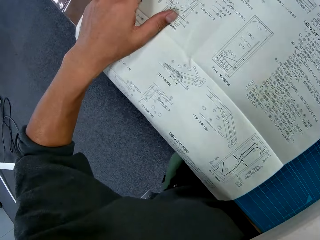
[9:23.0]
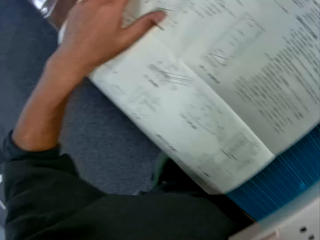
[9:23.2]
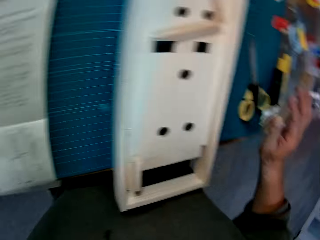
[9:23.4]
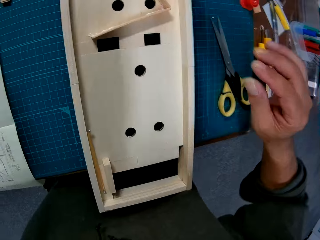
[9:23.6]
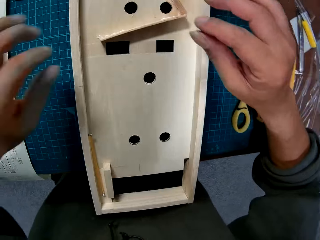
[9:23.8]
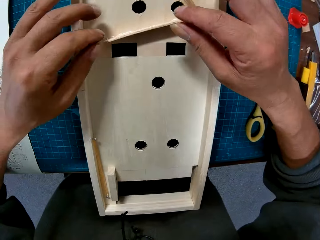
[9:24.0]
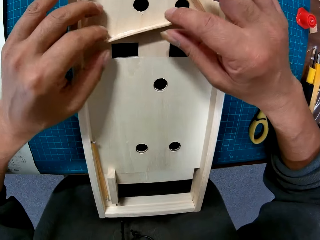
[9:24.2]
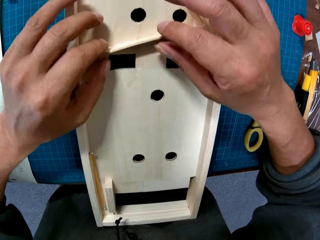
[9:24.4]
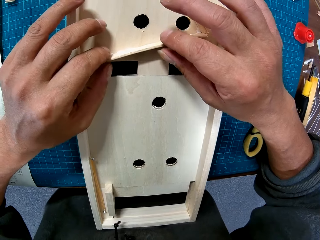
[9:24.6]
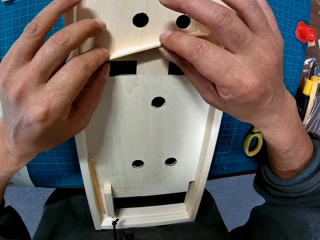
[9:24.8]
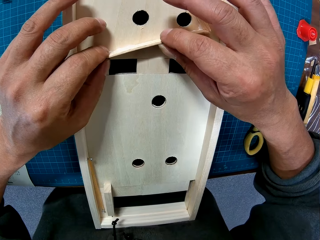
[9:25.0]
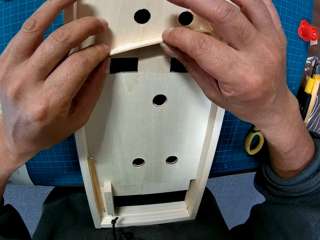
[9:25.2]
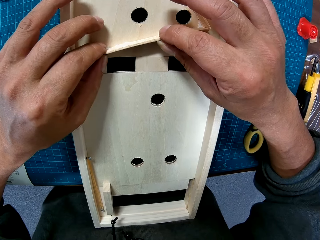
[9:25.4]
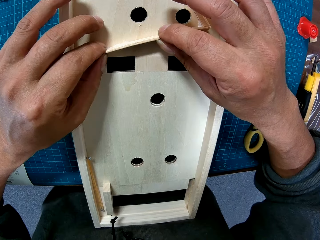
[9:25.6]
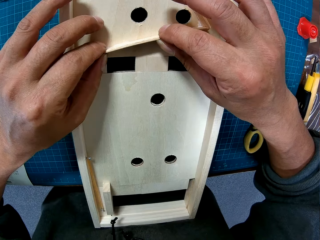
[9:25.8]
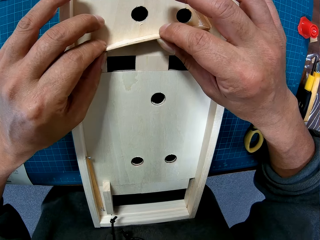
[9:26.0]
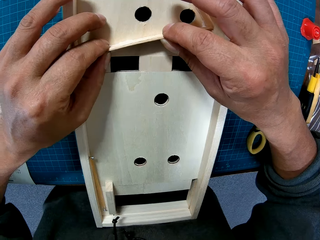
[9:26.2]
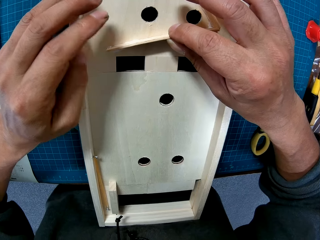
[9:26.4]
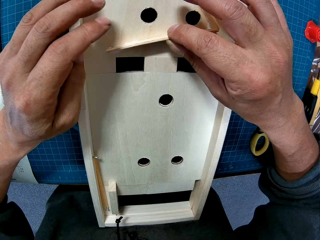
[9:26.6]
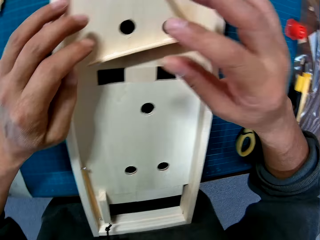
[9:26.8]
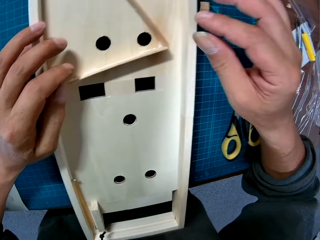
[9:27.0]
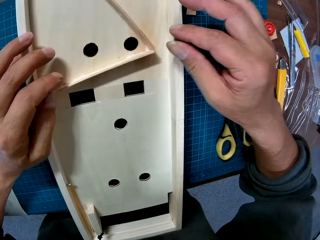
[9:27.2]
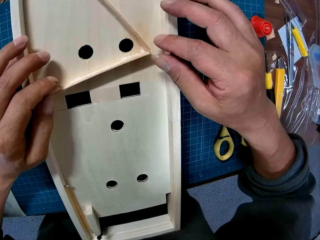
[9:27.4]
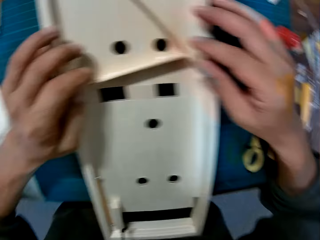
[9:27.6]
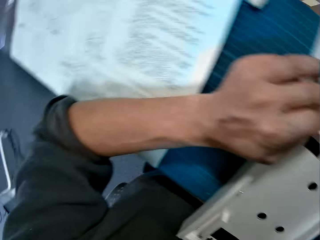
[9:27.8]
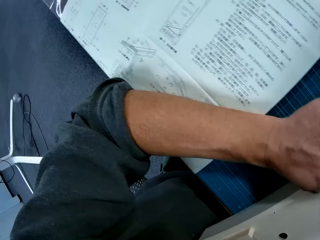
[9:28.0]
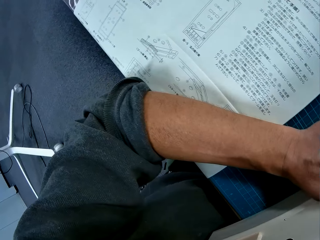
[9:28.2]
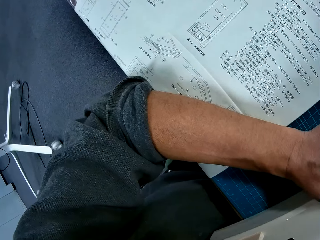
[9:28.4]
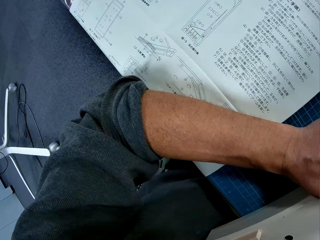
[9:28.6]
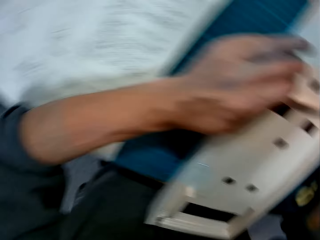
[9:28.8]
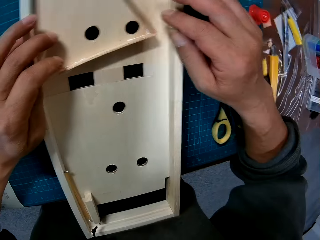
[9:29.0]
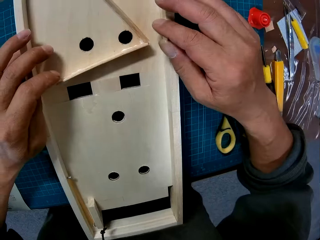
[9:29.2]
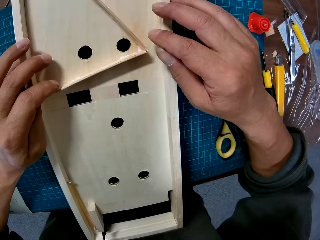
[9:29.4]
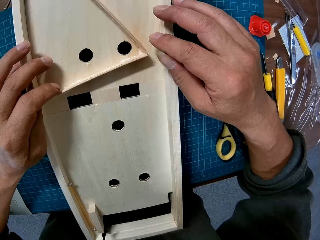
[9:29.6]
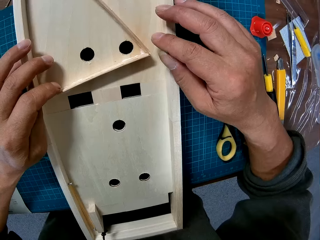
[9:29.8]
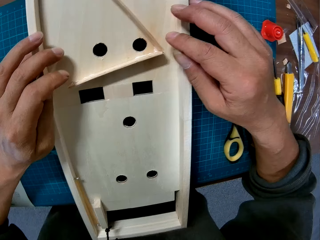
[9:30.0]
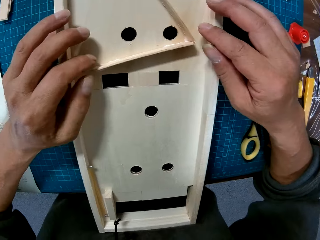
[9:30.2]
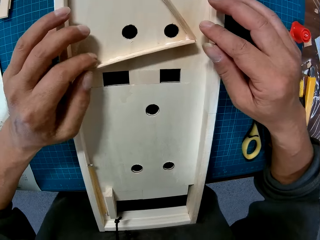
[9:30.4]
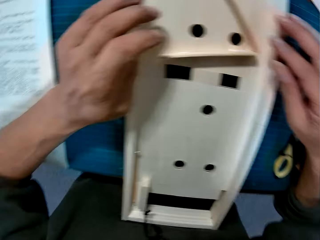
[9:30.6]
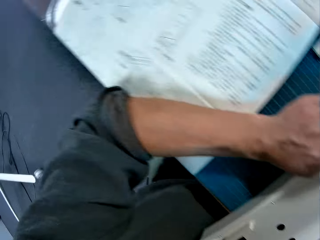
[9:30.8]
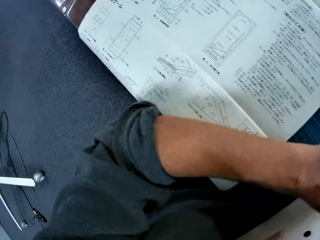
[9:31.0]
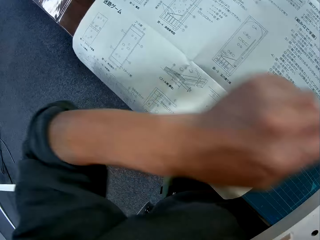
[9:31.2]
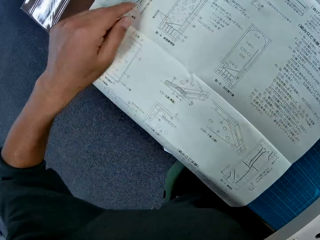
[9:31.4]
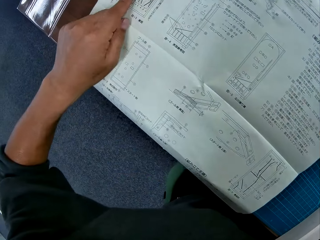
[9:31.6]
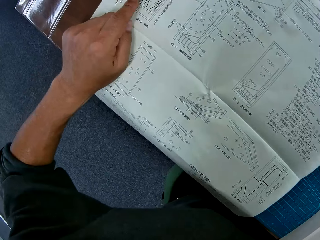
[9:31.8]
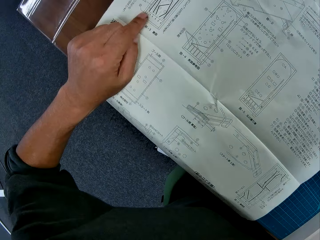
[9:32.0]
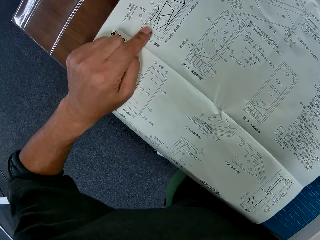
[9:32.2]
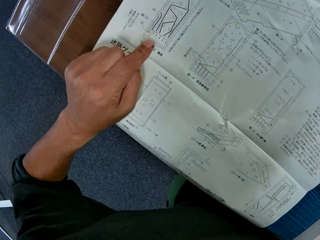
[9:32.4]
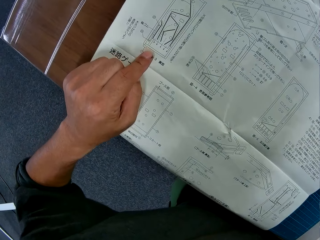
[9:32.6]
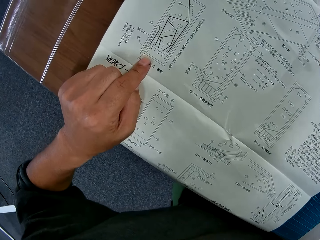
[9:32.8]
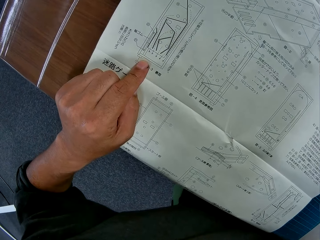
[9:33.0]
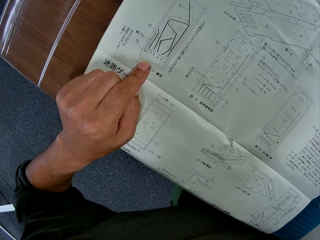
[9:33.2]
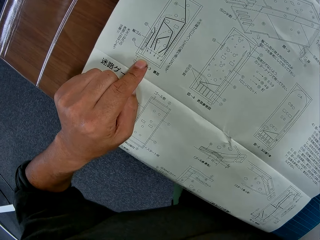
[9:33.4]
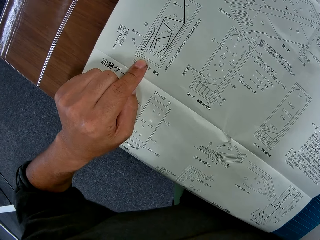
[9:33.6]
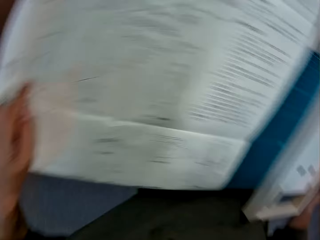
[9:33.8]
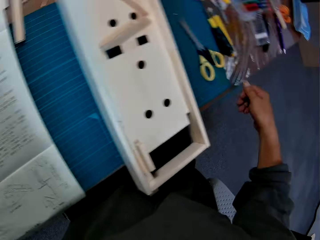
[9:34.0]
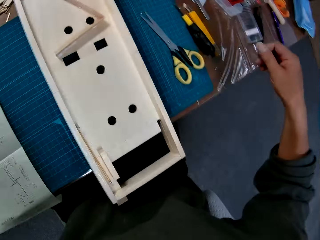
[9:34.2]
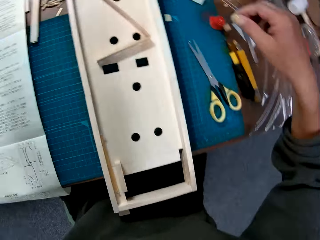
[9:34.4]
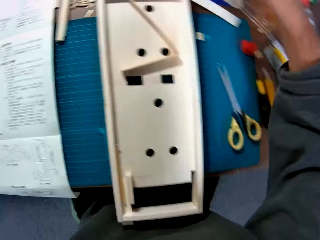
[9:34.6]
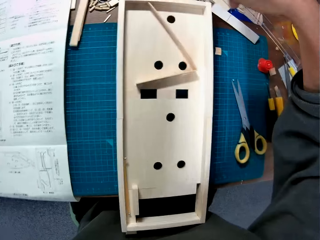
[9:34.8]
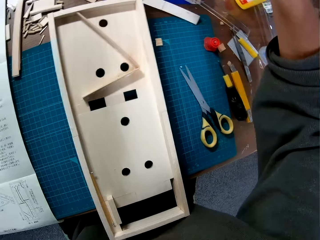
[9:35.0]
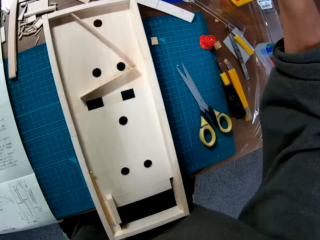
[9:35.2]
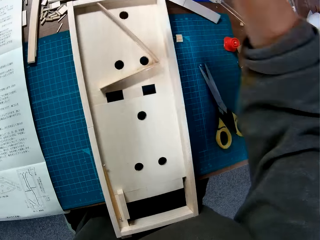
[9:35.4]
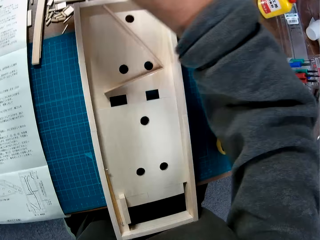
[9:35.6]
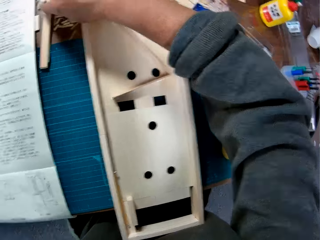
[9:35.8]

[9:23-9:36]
The camera wearer turns to the modelling manual. He turns to the model. He adjusts the piece of wood with both hands. He turns to the modelling manual. He turns to the model. He looks at the model. He turns to the modelling manual. He places his left index finger on the modelling manual. He refers to the modelling manual. He looks at the model.

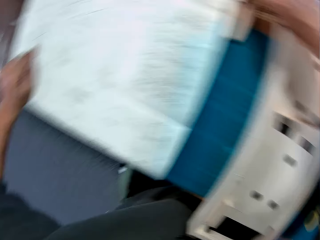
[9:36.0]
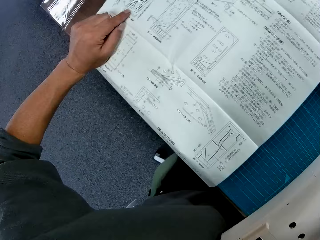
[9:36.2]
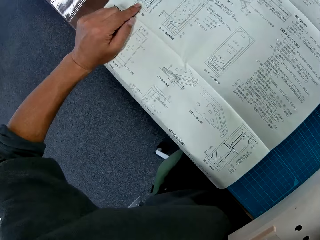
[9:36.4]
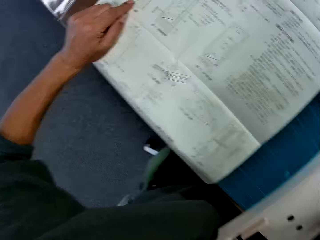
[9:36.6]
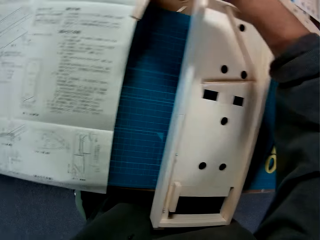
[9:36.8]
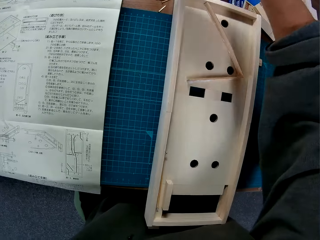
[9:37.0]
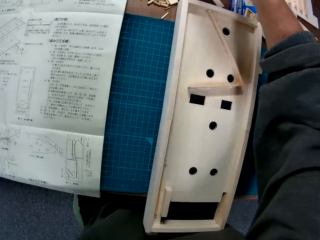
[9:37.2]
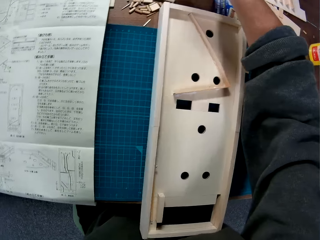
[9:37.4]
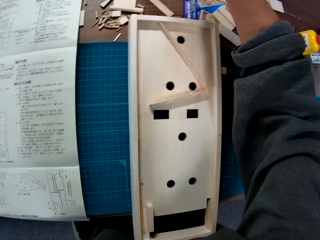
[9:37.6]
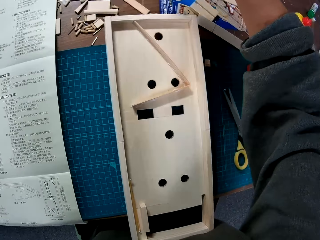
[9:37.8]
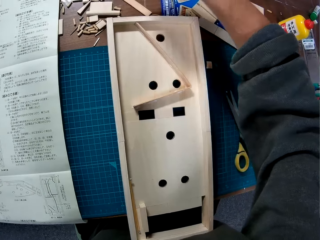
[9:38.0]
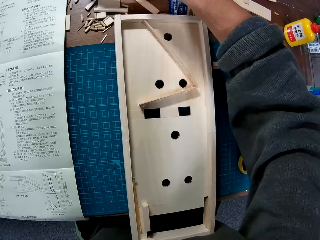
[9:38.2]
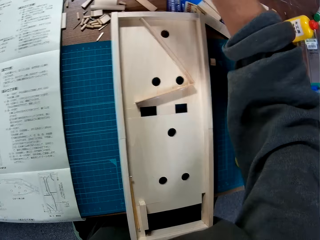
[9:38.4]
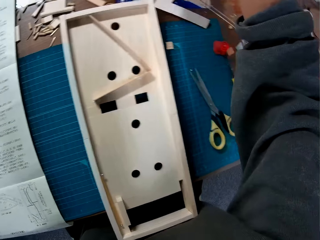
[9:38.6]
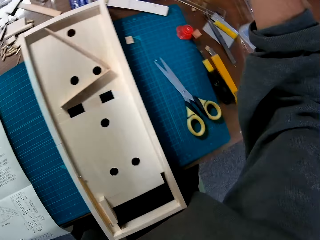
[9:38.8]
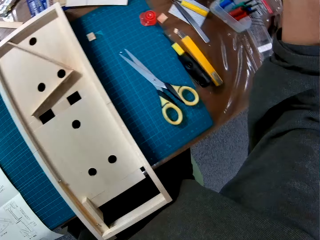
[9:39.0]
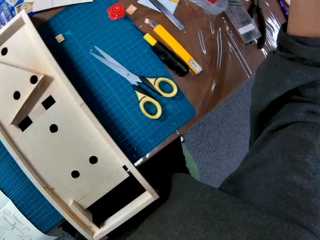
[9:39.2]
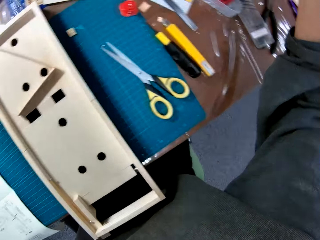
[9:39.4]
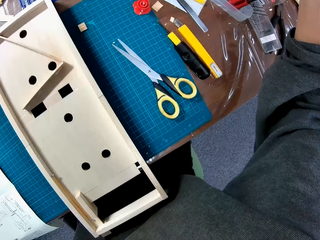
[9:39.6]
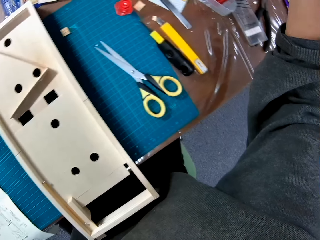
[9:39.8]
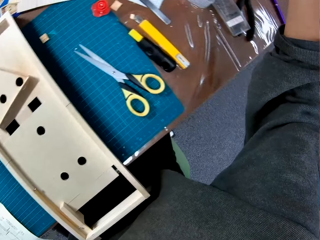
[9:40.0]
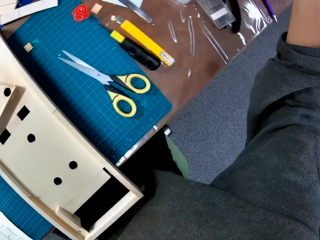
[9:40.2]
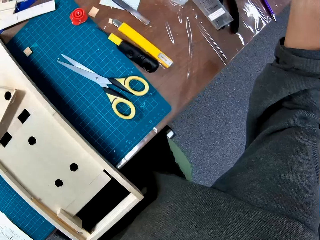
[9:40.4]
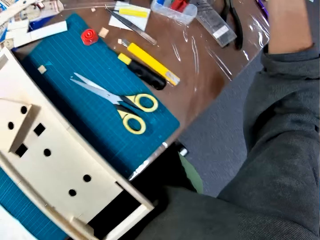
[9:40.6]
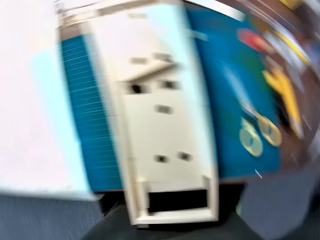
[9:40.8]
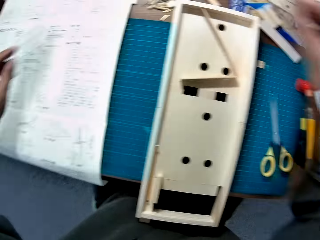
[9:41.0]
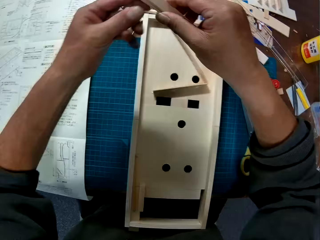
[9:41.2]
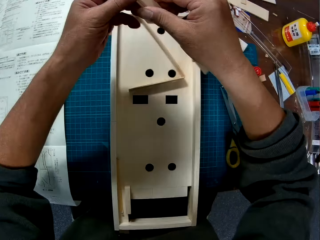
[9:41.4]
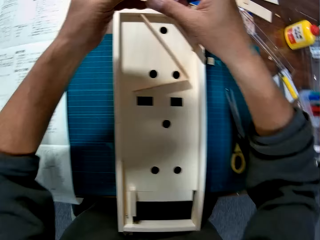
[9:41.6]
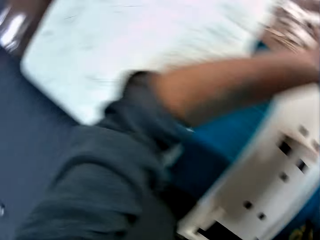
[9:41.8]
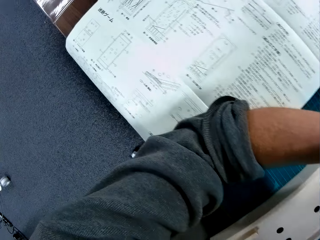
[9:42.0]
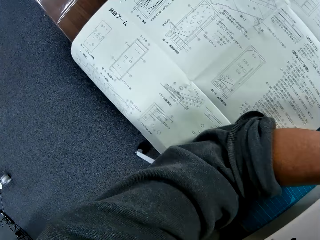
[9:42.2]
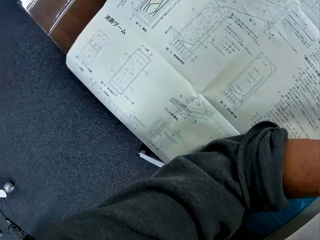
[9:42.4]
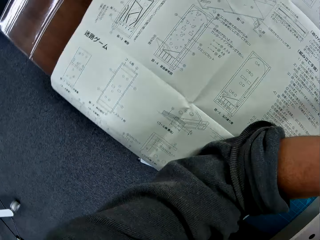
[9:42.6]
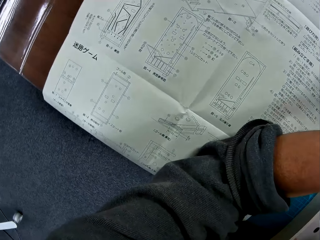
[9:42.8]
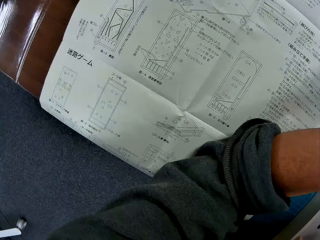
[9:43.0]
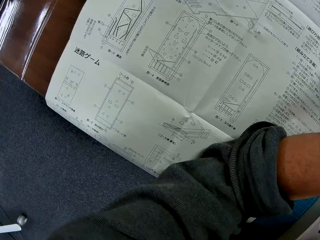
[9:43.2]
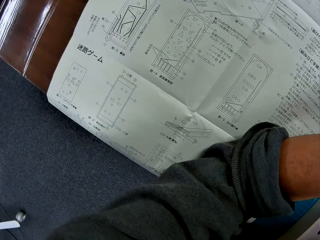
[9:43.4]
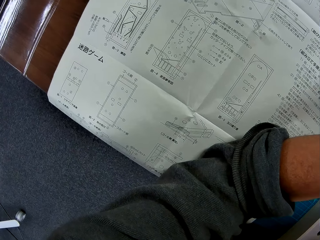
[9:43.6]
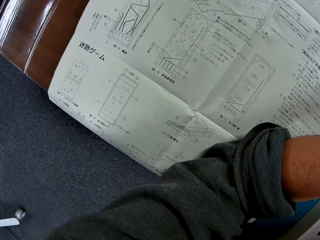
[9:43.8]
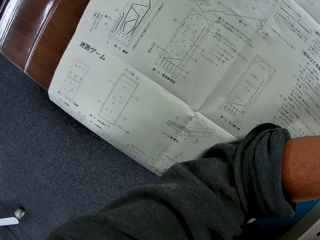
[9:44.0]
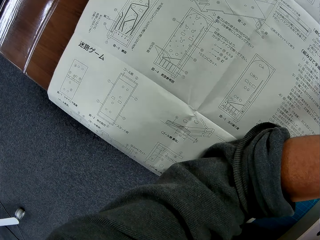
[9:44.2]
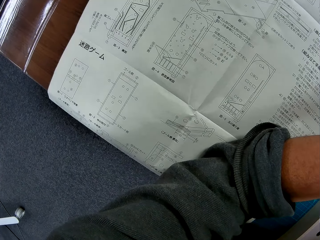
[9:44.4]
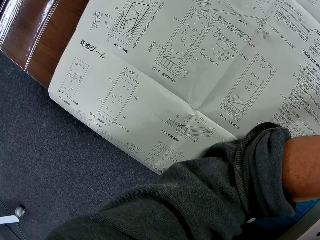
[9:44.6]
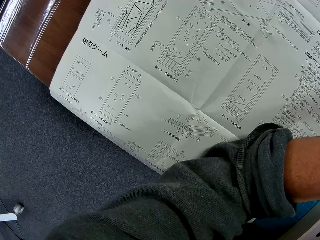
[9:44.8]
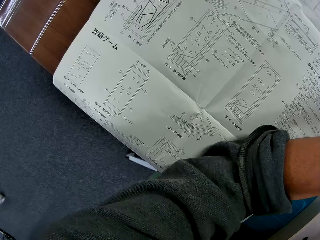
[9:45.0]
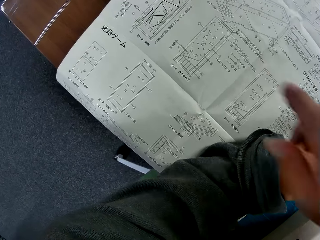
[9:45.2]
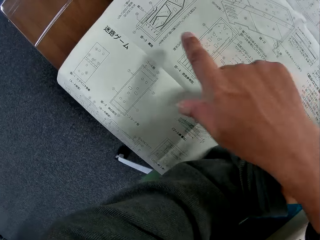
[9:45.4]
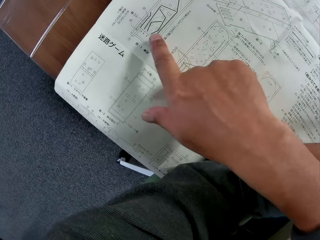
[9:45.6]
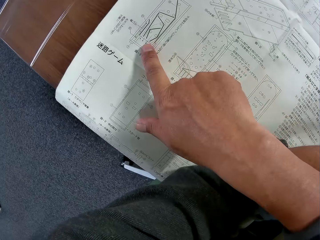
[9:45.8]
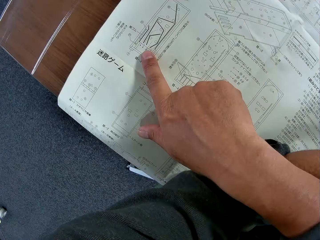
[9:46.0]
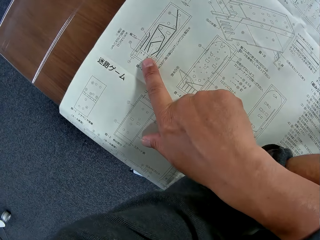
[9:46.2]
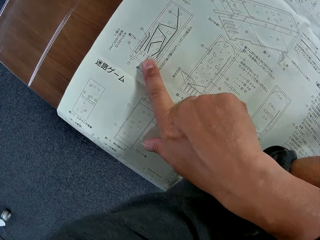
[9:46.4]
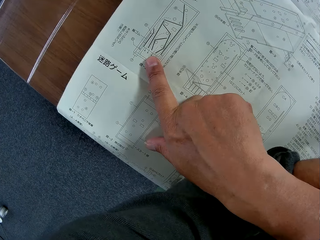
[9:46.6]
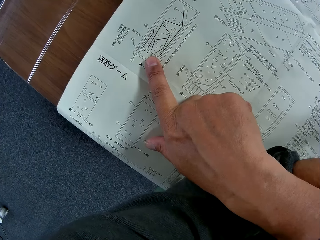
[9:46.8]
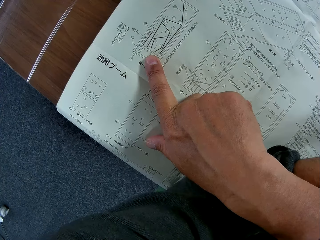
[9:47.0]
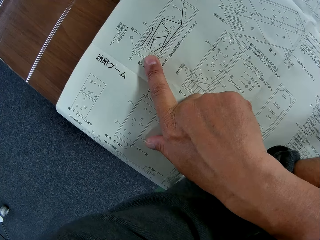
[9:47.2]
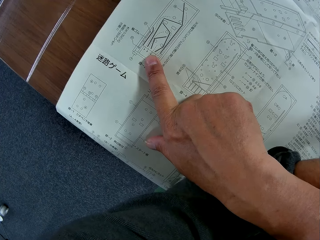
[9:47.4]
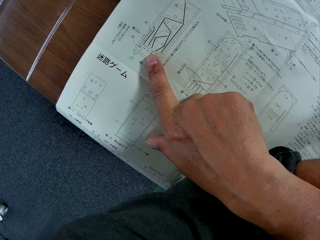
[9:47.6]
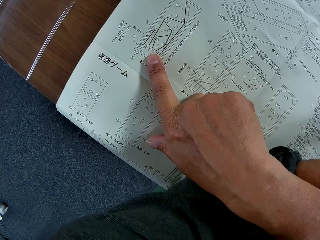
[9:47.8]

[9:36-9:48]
The camera wearer repositions a piece of wood on the table with his right hand. He turns to the modelling manual. He turns to the modelling manual again. He holds a modelling material piece. He turns to the modelling manual. He refers to the modelling manual. He places his right index finger on the modelling manual. He refers to the modelling manual.
